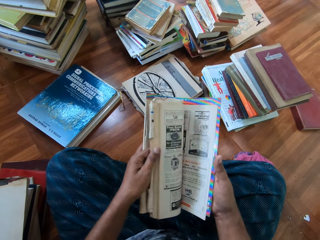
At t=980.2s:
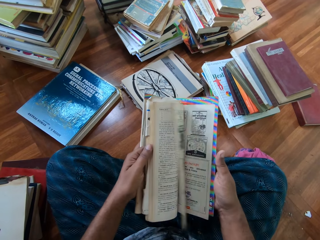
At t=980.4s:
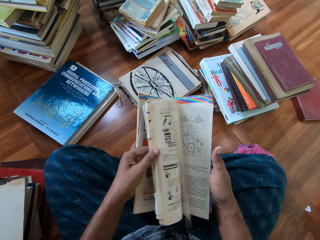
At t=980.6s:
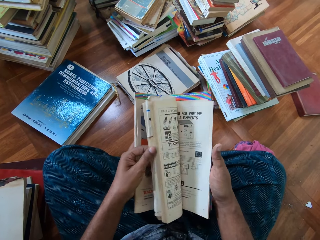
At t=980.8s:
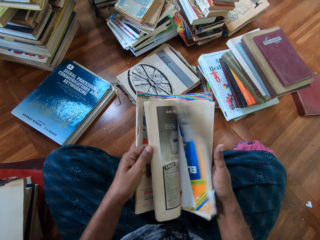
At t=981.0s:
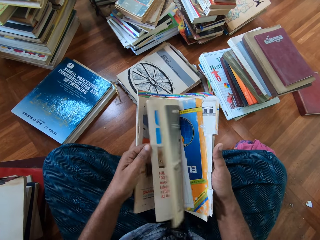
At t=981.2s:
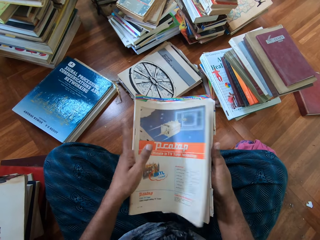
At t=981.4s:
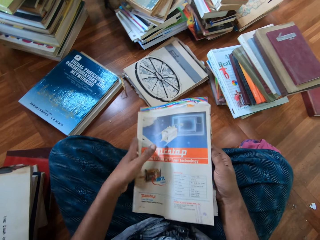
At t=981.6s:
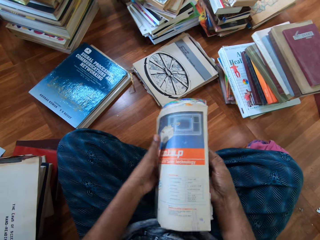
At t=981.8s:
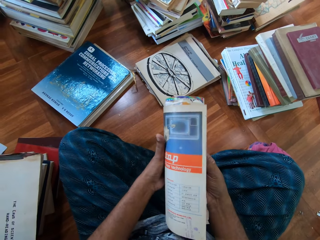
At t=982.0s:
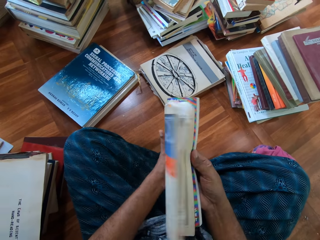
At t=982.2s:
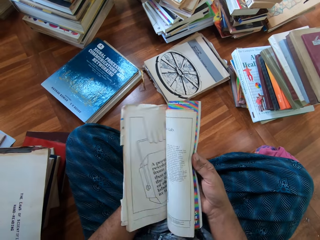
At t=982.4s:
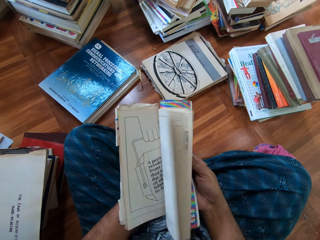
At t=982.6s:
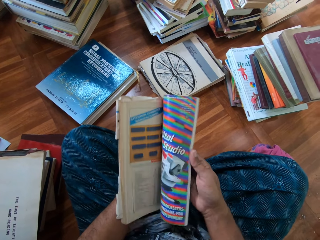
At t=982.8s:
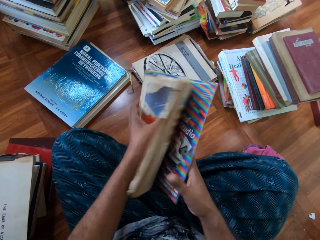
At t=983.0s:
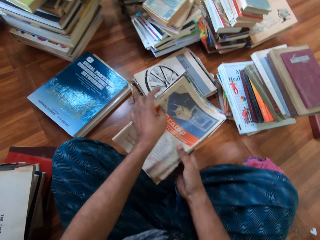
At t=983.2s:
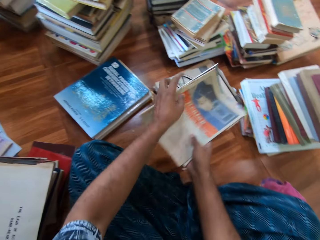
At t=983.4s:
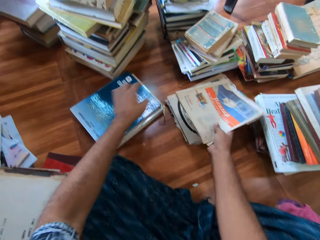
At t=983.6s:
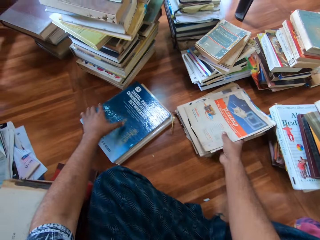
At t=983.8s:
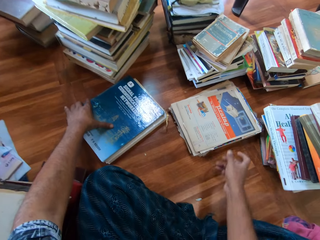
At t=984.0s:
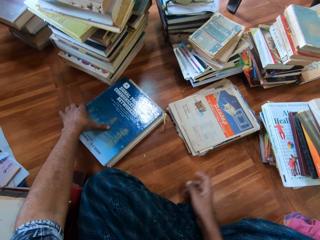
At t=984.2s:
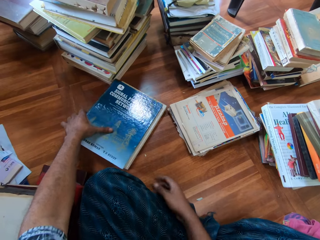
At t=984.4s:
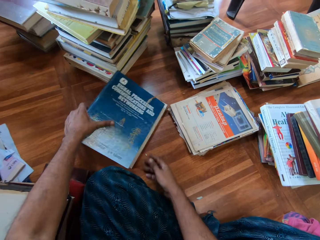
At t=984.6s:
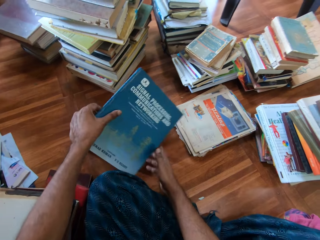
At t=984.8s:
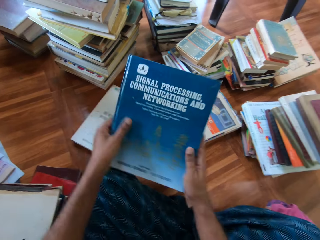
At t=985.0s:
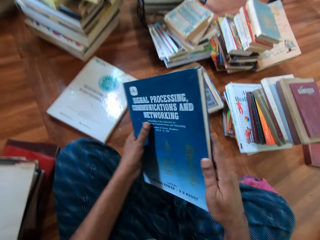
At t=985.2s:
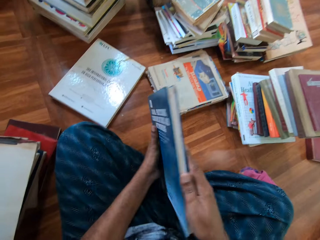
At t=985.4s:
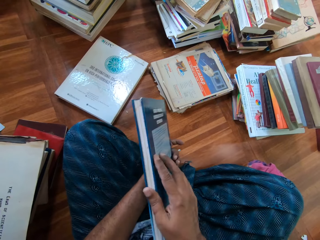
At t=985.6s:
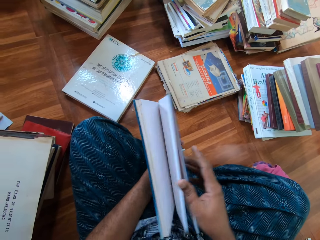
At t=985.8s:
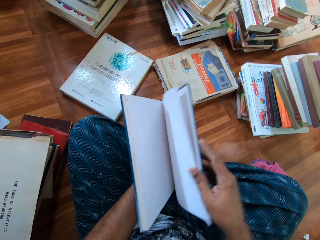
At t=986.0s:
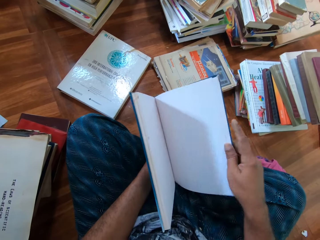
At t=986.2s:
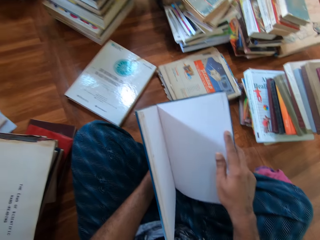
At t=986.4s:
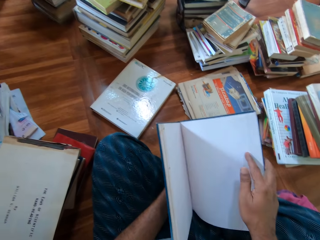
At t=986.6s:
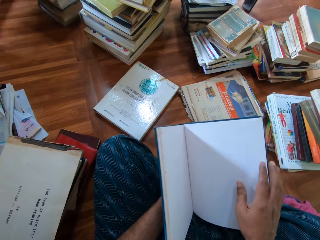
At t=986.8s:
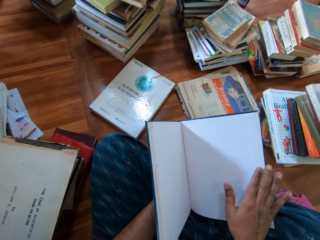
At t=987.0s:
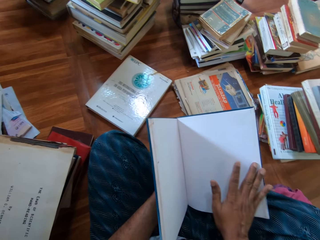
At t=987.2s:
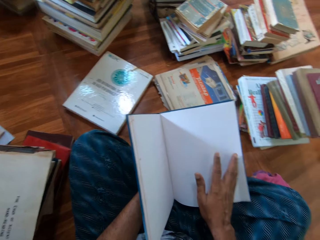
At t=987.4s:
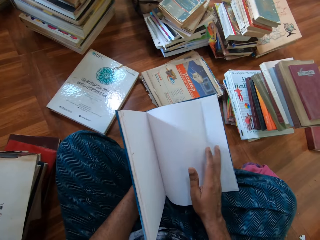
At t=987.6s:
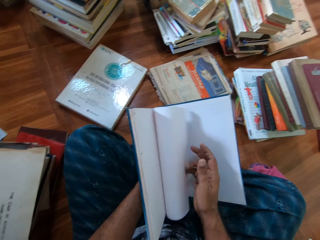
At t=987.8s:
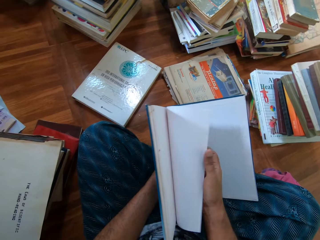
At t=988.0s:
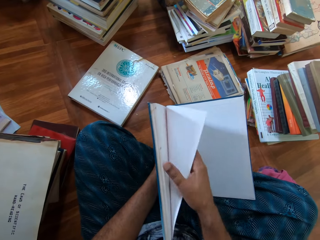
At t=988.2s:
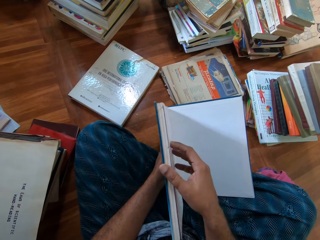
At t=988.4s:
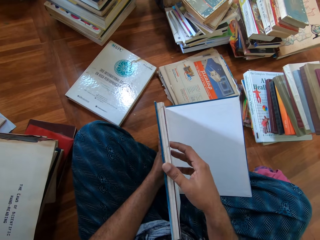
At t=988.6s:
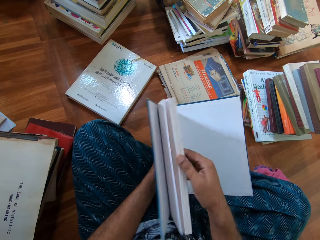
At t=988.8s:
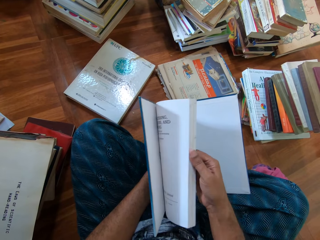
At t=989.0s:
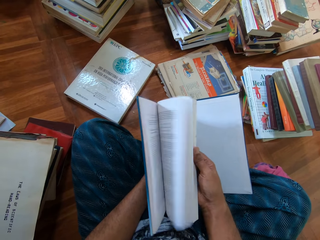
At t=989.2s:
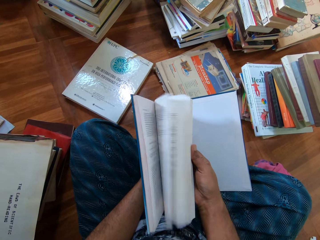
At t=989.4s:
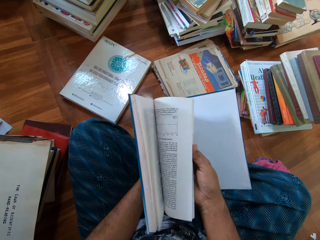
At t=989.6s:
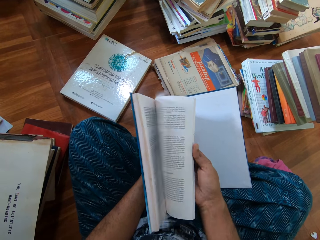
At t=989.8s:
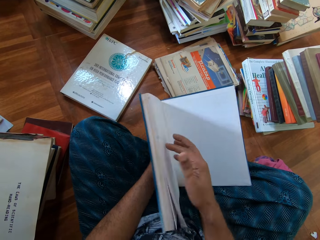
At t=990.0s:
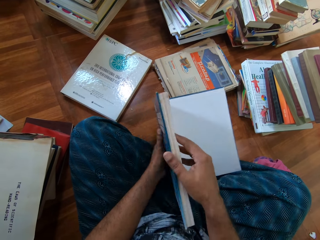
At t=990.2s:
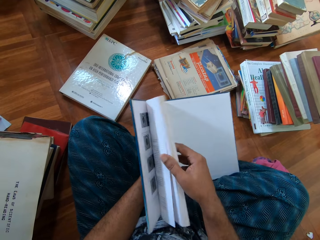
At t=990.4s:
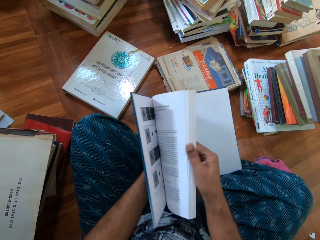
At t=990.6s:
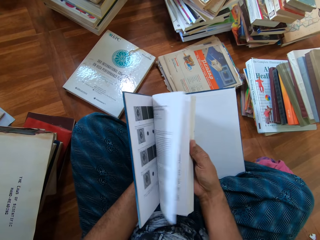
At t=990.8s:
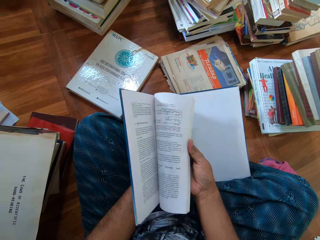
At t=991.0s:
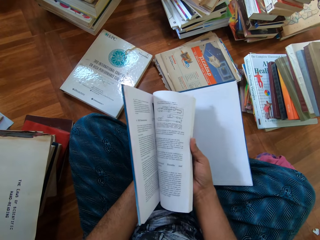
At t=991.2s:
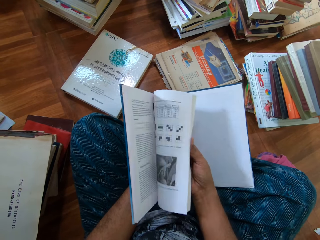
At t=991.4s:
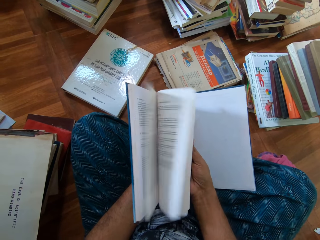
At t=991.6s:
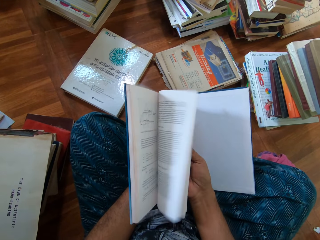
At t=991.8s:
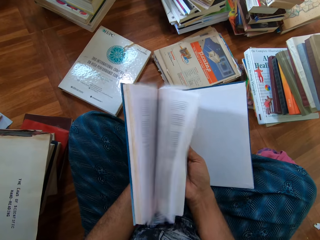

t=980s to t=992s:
The camera wearer folds the book. He flips through the book with his left hand. He closes the book. He flips through the book with his right hand. He closes the book. He drops the book on the book with his right hand. He picks up a book on a book with his left hand. He holds the book with both hands. He opens the book. He flips through the book with his right hand.

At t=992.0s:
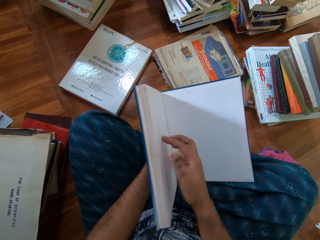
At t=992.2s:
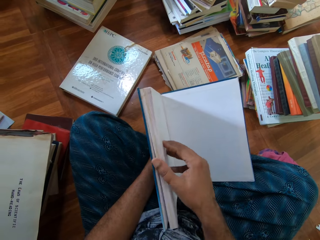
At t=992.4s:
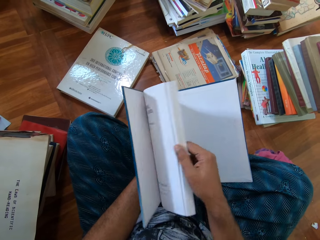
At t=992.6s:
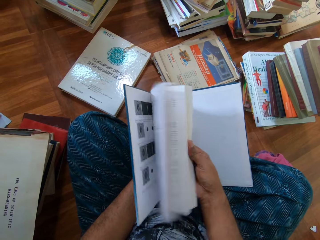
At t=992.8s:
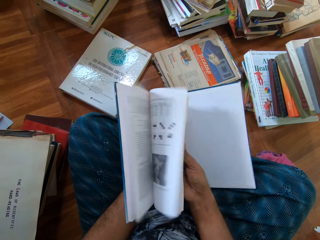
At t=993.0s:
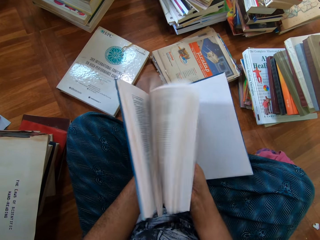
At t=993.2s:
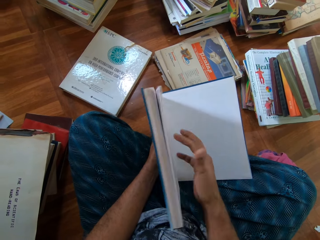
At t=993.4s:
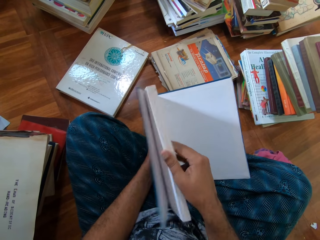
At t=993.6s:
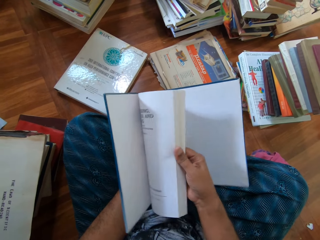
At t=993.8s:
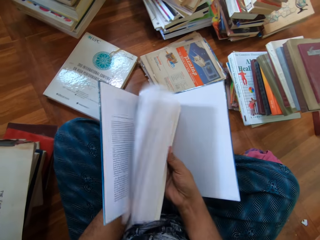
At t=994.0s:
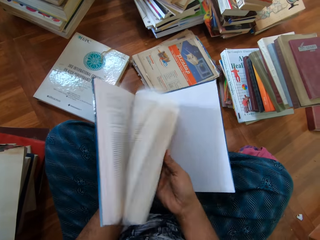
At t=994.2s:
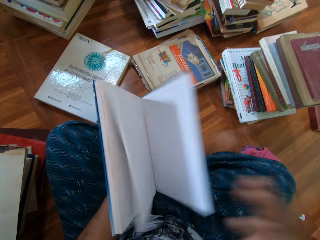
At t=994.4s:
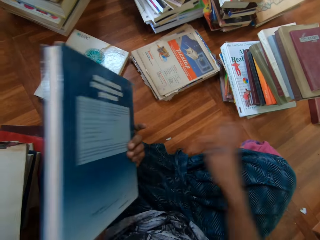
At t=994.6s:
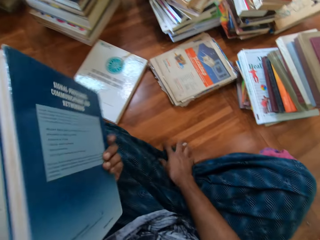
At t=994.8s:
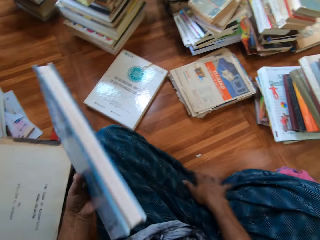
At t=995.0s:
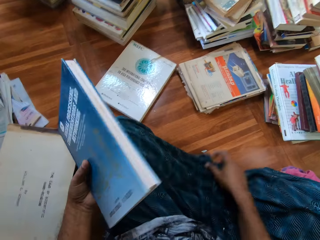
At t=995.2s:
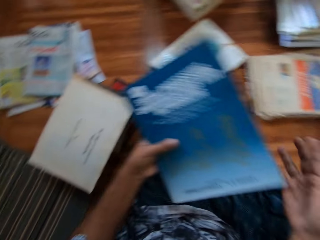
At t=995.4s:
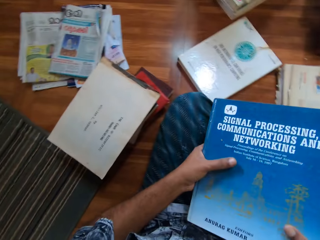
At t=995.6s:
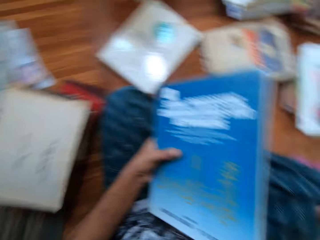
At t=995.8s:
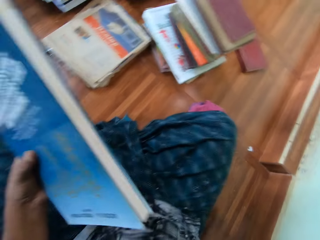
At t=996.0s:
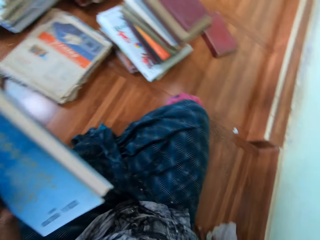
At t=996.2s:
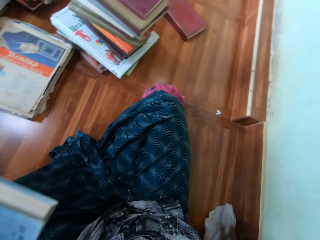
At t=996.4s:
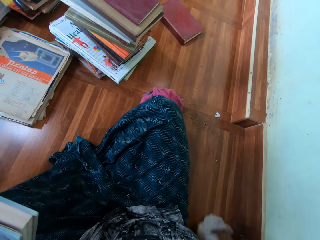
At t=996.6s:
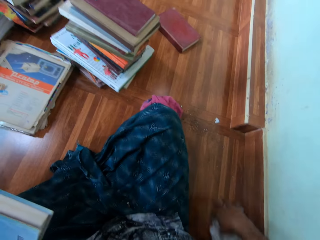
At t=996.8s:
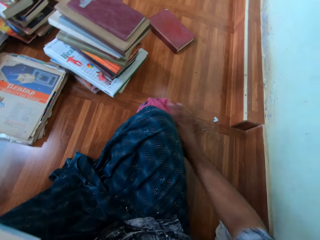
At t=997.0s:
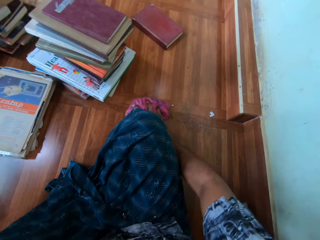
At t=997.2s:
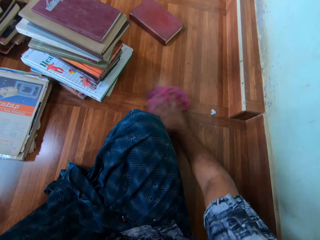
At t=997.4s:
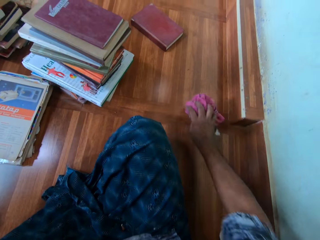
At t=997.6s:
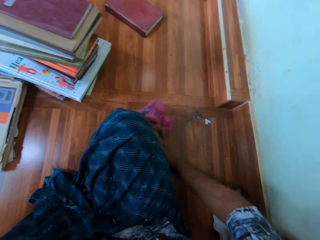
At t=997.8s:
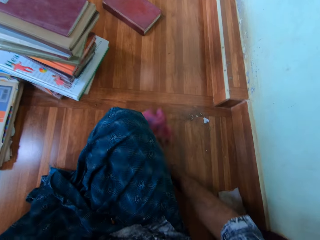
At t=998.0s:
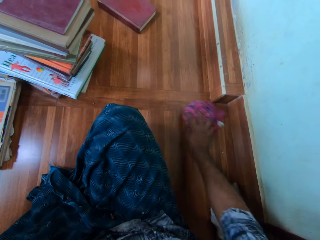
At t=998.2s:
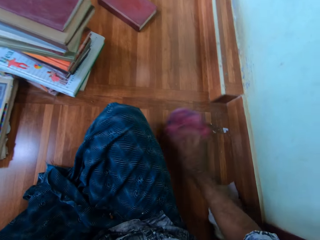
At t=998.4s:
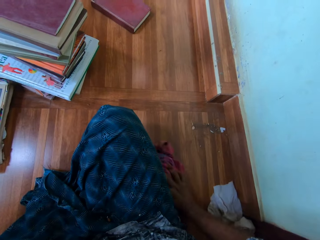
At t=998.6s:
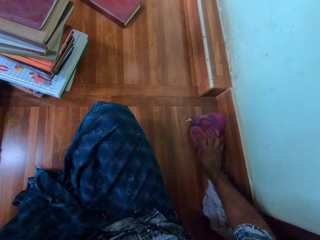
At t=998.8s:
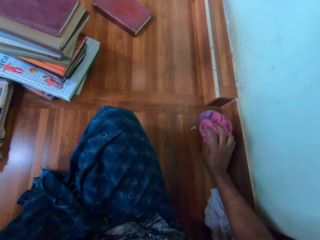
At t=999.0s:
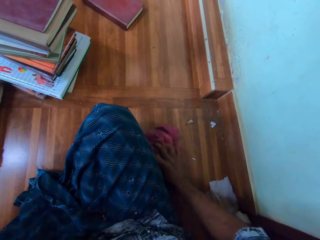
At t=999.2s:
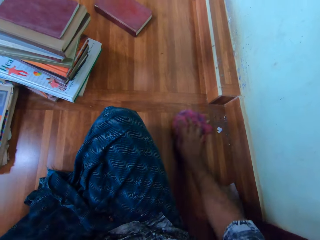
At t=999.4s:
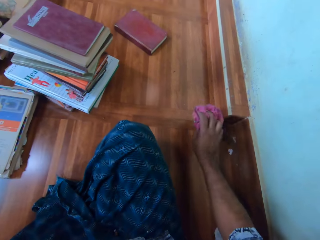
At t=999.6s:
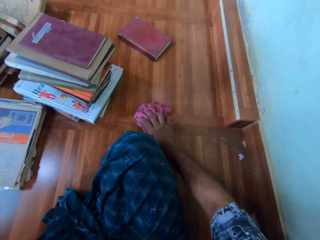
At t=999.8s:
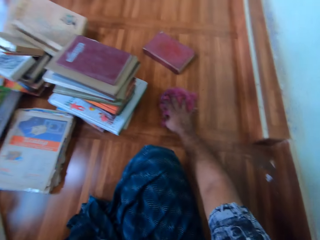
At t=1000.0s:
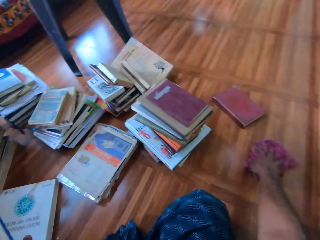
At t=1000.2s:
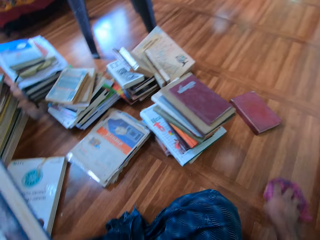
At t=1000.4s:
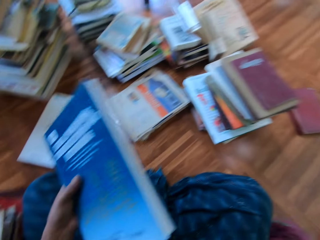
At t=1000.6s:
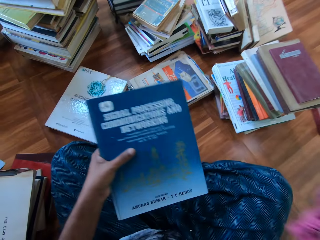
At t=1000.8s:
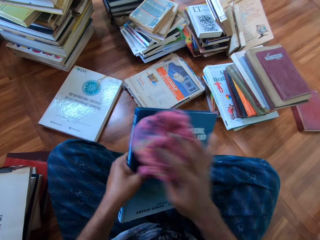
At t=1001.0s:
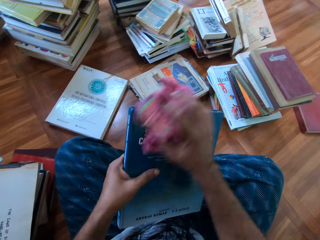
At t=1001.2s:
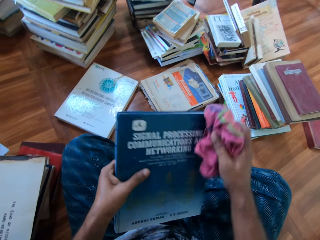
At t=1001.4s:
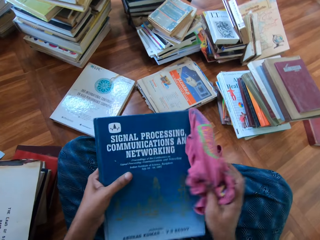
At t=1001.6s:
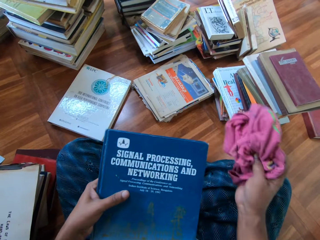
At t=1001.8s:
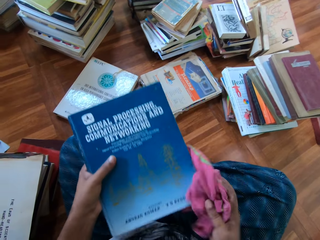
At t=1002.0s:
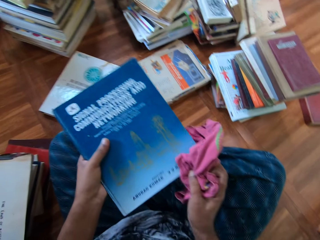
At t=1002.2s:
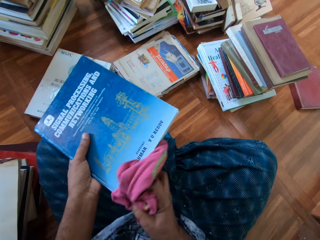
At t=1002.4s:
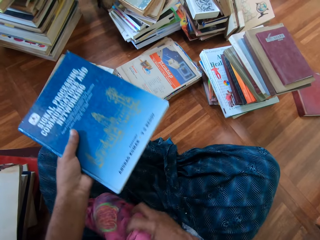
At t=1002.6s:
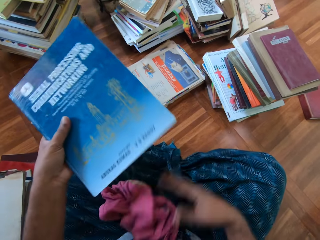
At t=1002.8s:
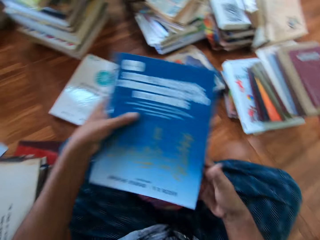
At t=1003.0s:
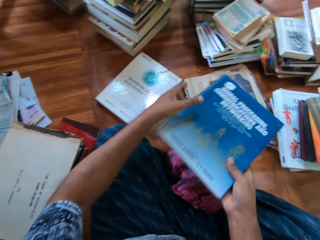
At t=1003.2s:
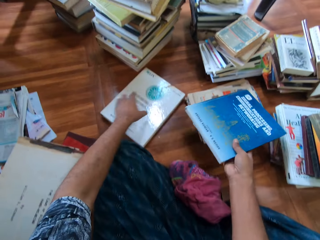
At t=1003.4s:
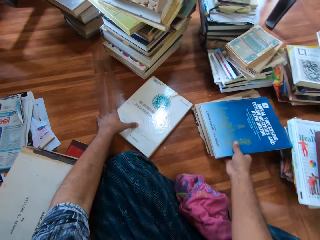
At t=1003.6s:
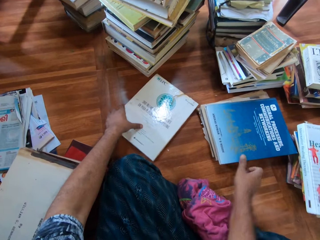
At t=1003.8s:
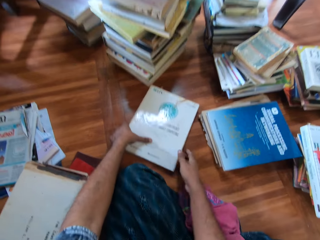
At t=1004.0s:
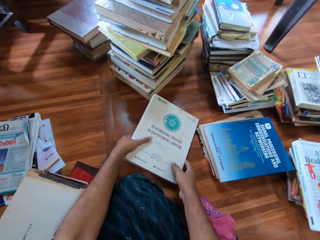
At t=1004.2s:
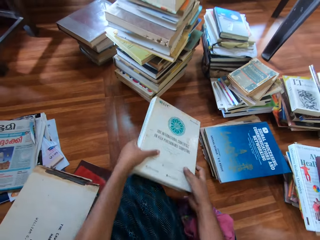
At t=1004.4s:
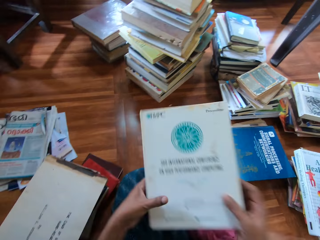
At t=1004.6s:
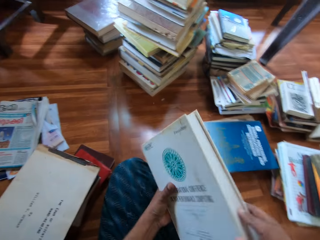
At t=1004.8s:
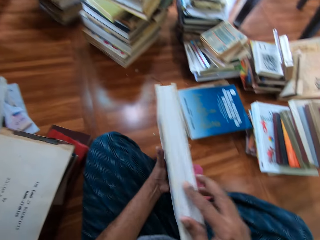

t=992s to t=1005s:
The camera wearer holds the floor. He touches his trouser with his right hand. He holds the skirt. He touches the rag or towel on the floor with his right hand. He arranges the dust on the floor with the rag in his right hand. He holds the rag. He cleans the book with the rag in his right hand. He drops the rag on his lap with his right hand. He switches the book to the other hand. He drops the book on the book on the floor with his right hand. He picks up the book on the floor with both hands.
